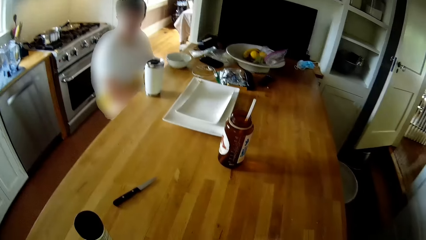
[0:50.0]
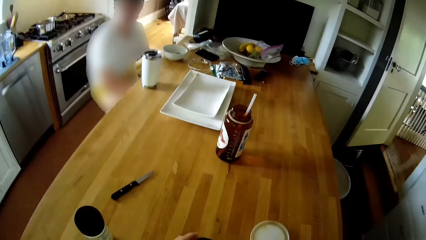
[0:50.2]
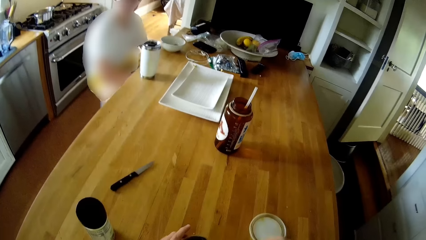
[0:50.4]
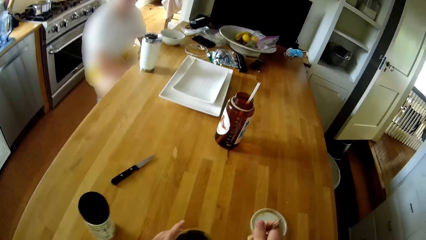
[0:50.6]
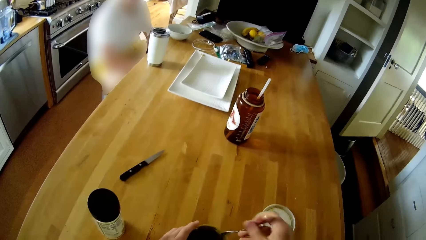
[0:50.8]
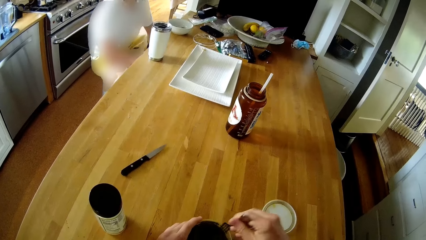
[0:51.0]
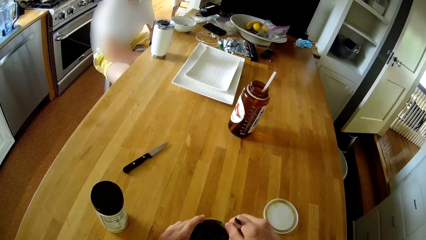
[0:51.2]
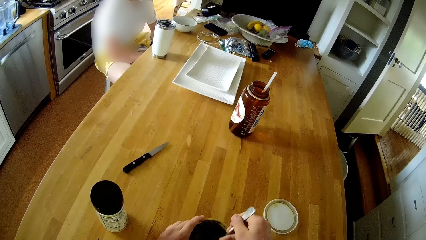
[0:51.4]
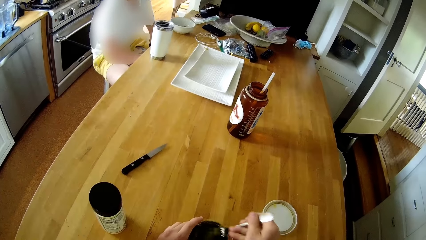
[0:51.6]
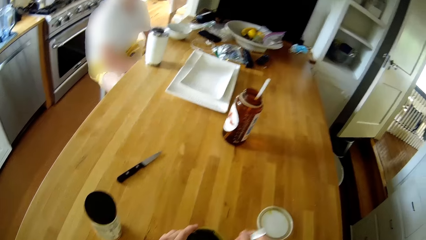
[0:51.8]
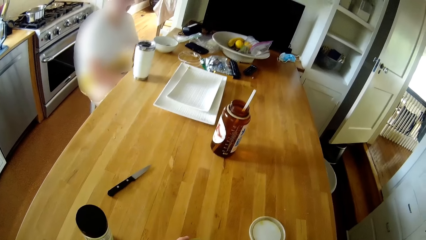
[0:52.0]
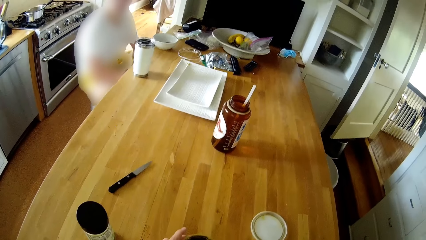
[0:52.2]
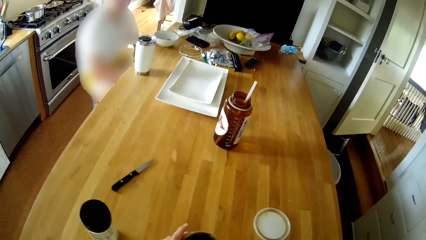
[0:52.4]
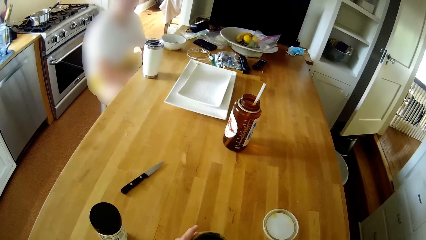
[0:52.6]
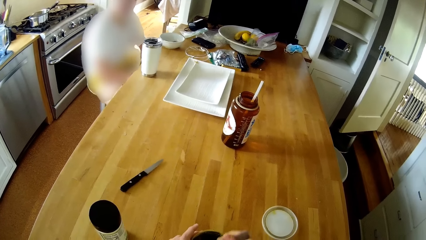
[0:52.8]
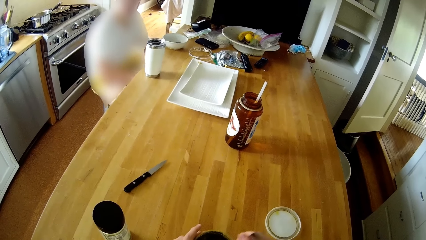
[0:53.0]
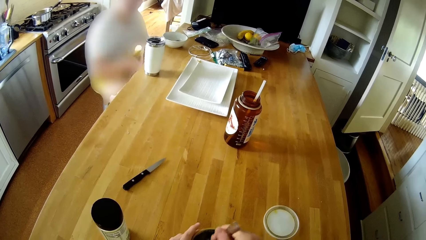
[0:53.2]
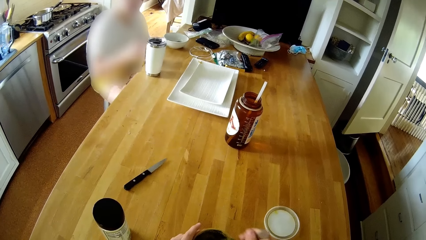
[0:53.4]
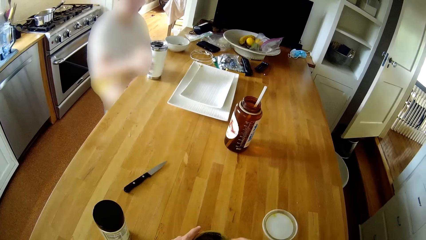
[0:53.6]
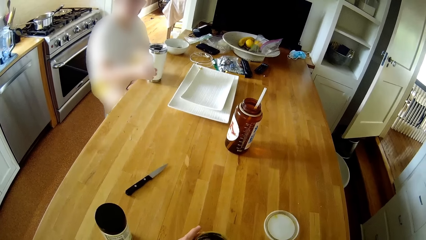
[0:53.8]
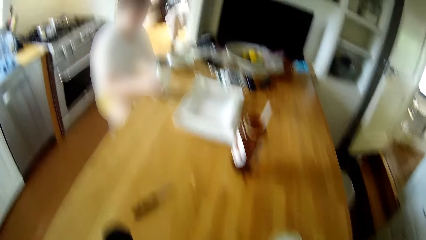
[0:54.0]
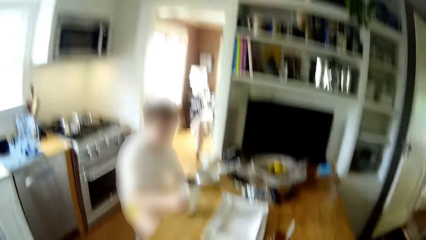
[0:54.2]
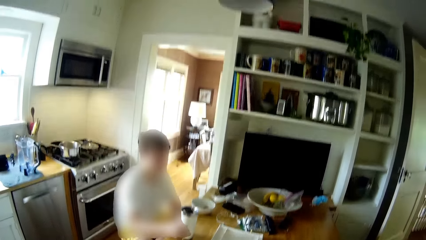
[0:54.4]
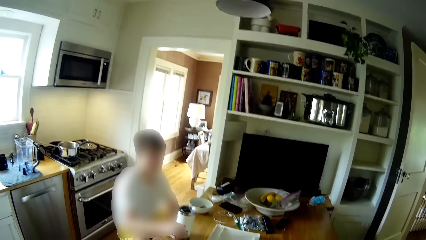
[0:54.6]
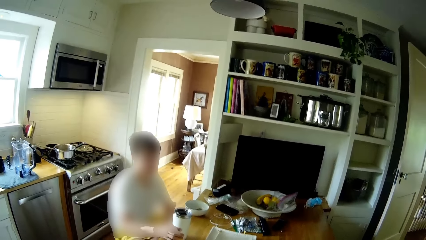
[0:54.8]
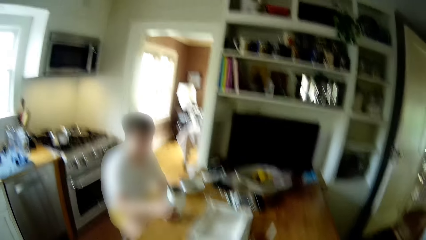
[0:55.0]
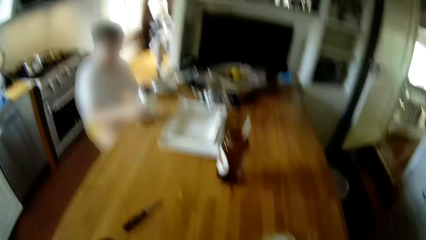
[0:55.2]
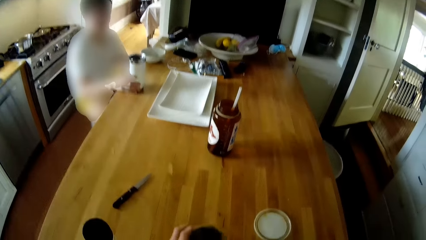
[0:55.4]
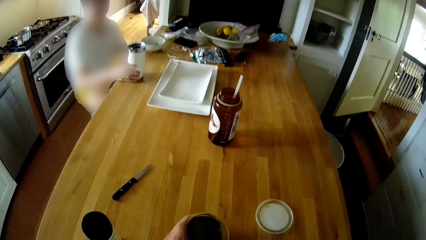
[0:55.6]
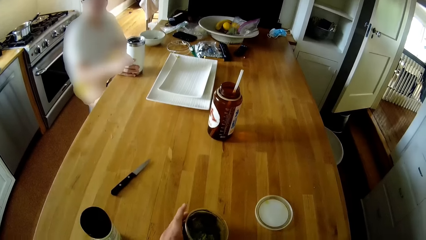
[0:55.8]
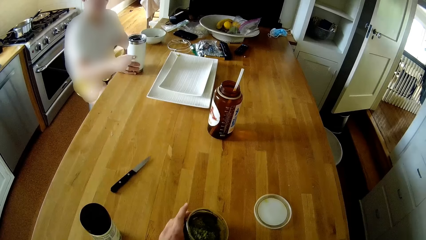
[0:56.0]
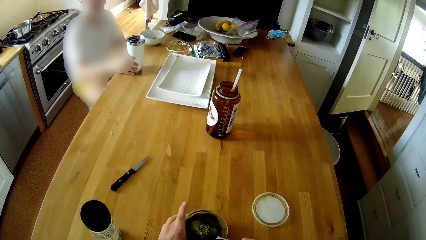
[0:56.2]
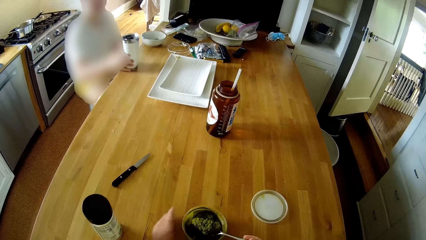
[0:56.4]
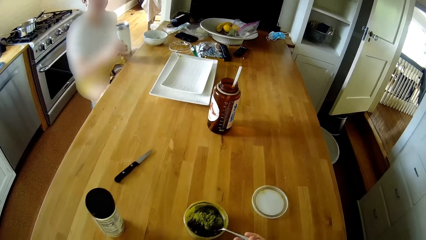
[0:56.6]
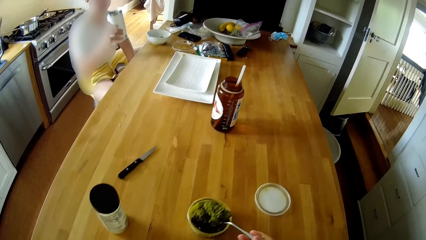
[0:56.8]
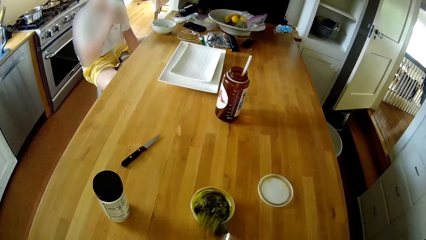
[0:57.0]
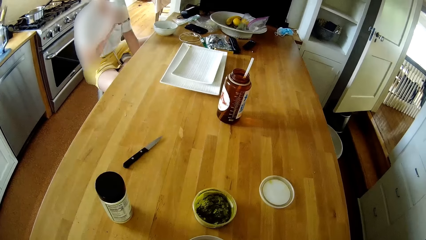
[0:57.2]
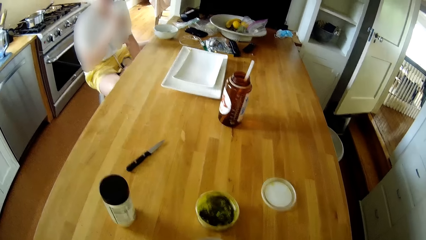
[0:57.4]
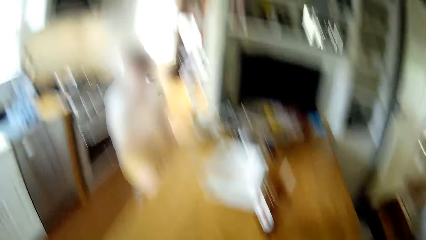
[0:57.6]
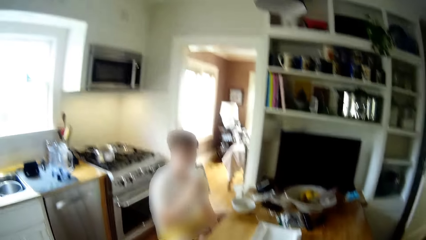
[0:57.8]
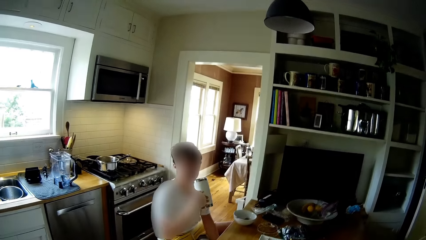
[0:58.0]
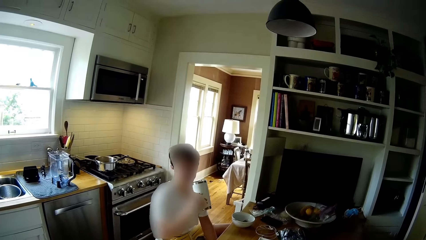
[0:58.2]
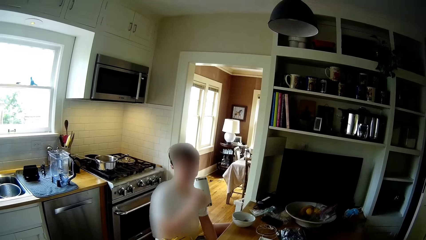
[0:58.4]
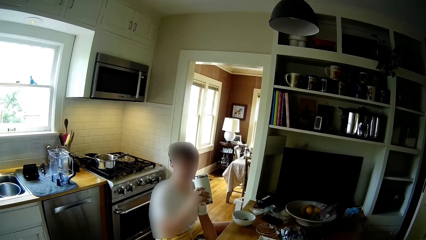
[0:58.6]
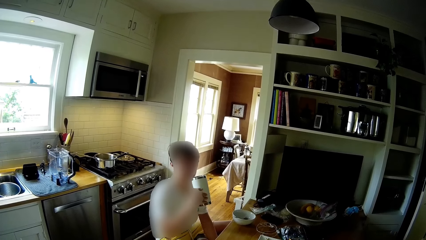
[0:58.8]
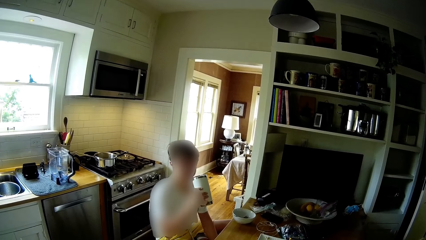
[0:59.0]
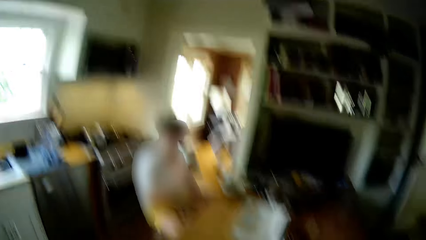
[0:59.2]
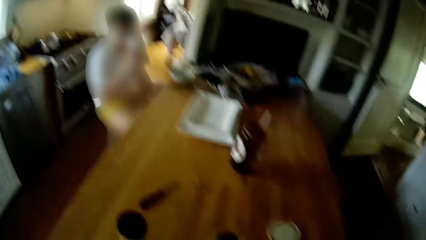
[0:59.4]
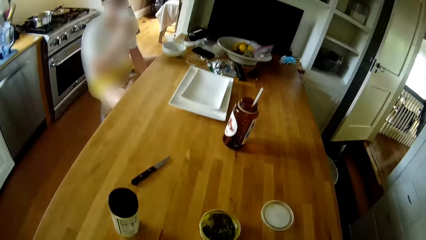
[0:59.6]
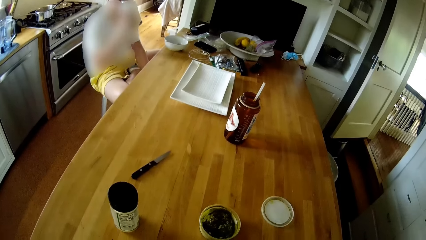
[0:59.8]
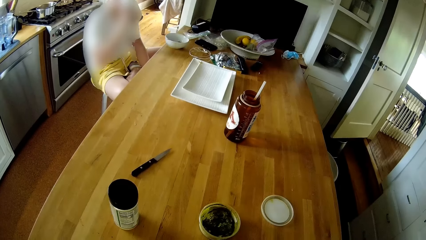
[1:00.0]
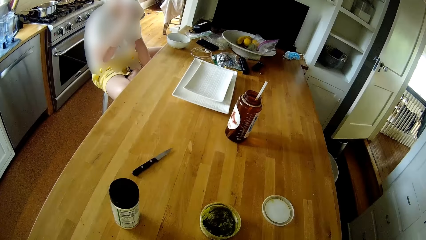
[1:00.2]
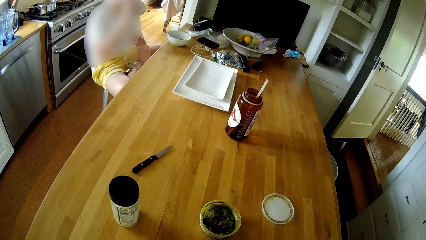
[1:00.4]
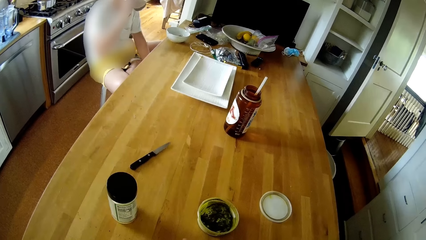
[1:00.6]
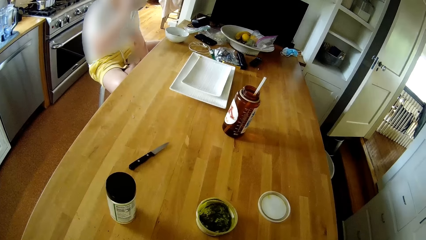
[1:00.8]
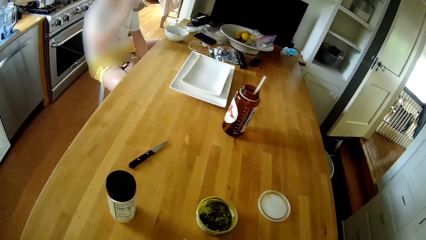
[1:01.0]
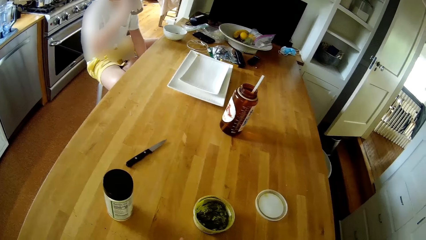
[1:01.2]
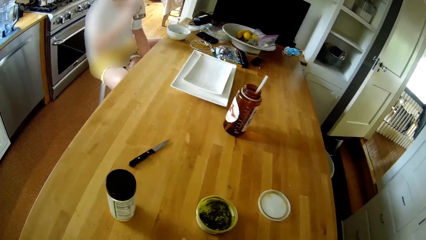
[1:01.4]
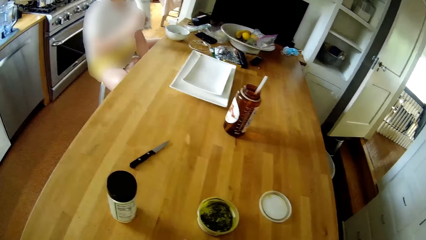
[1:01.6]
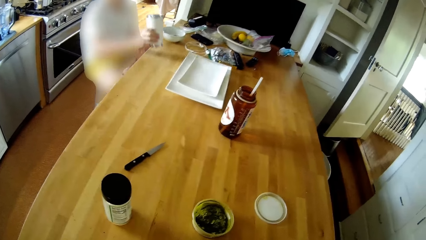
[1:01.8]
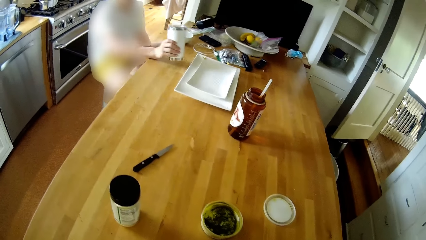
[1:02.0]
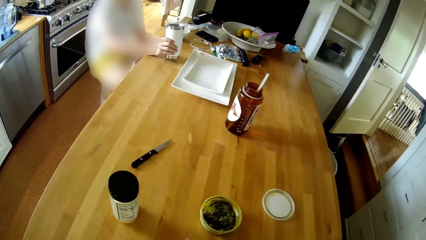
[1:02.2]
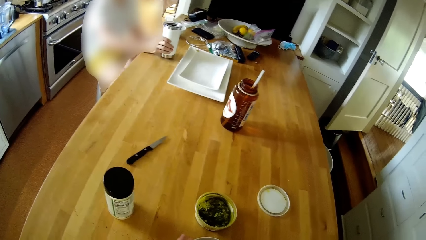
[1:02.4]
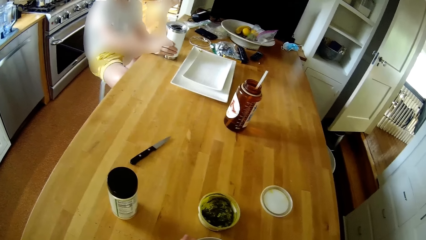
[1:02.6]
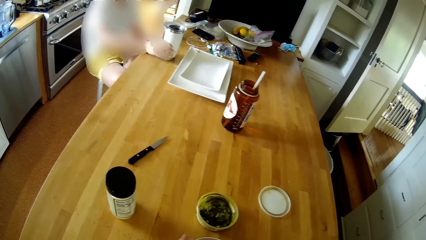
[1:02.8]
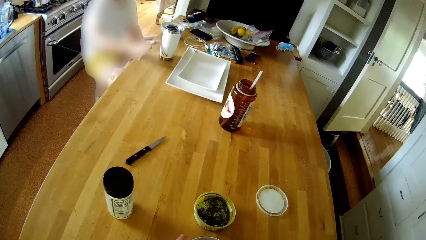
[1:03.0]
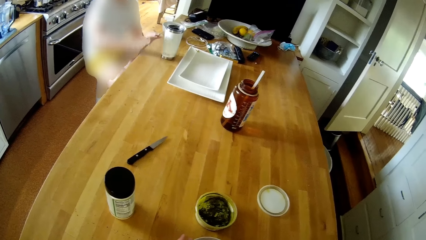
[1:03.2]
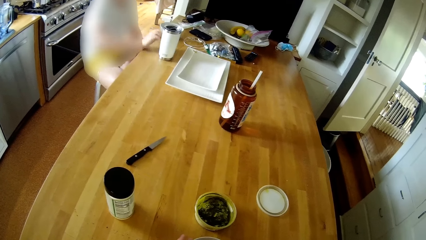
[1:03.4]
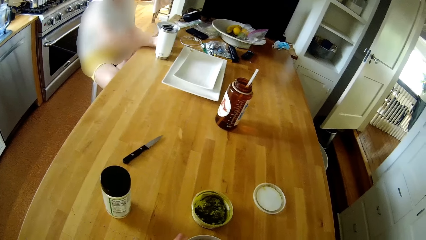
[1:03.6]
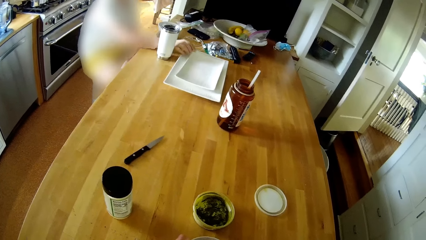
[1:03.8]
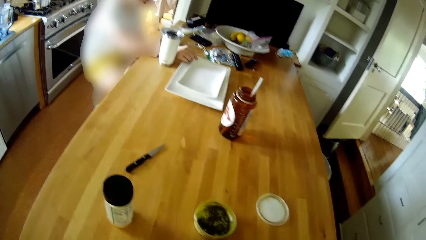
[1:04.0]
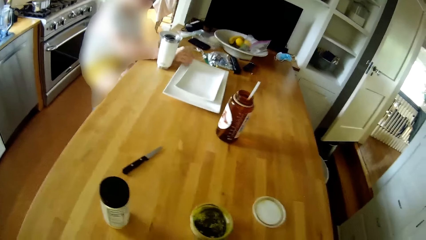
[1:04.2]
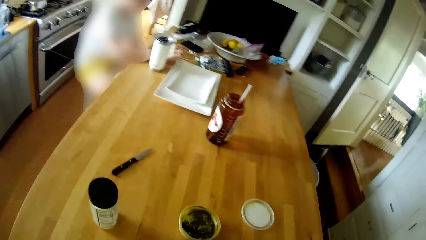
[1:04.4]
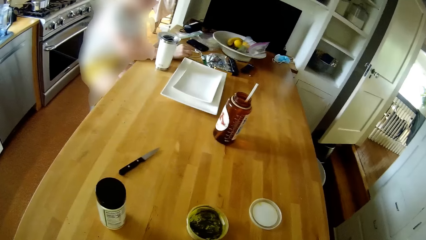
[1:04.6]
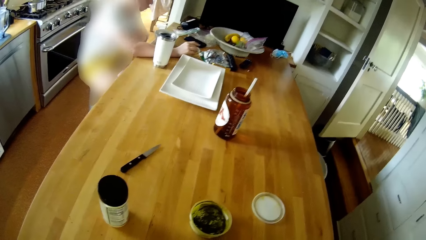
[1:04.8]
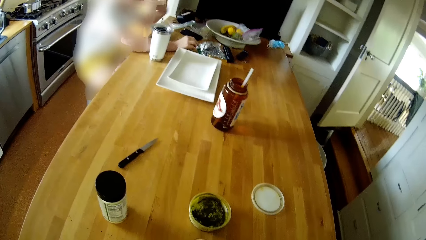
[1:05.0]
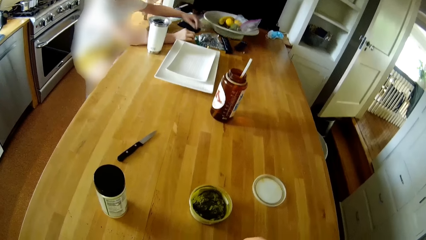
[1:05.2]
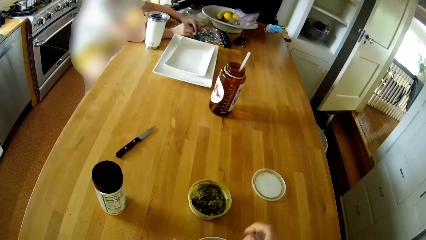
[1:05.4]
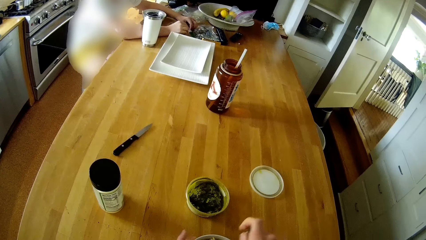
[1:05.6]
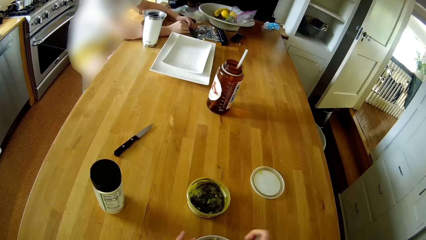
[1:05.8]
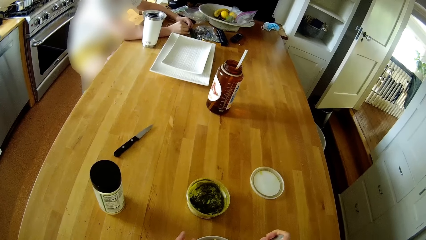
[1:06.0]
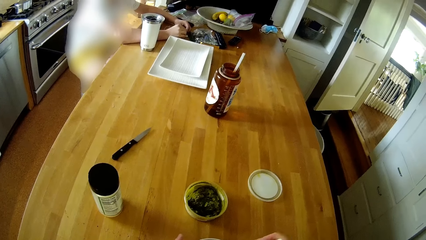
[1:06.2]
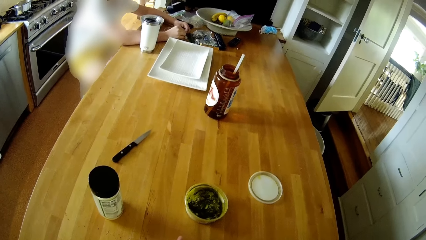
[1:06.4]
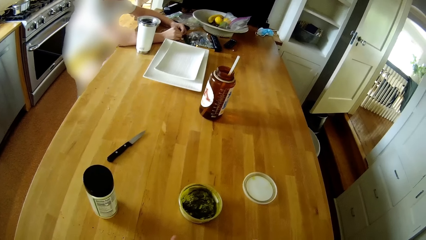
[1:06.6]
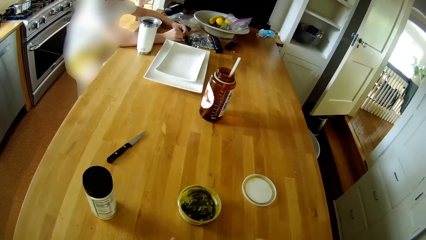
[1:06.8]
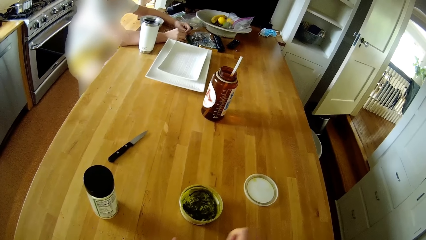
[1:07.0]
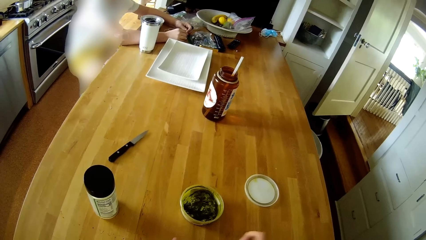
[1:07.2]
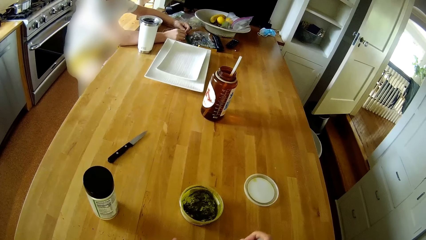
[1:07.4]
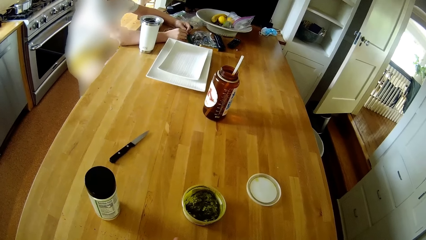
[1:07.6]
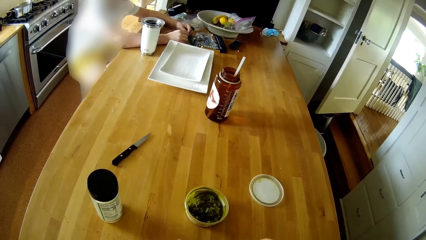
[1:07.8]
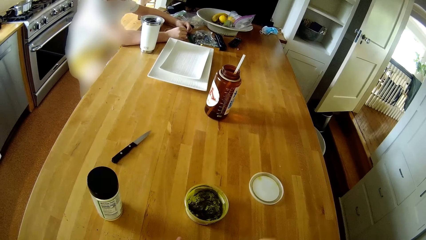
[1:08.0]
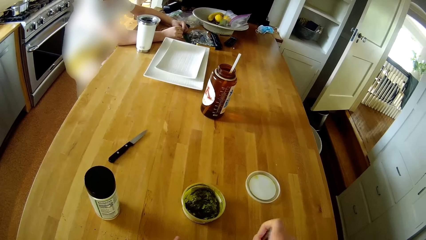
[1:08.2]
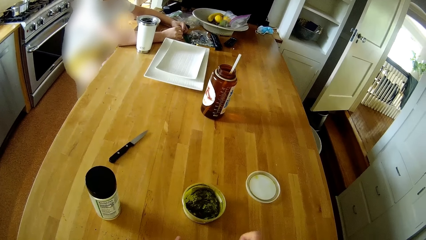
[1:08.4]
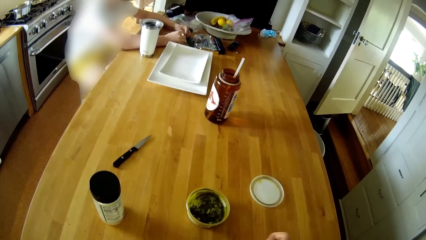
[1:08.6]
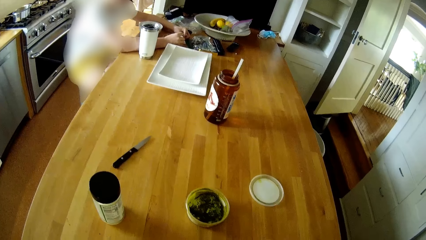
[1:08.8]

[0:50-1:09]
The camera wearer opens the plate of pesto sauce with his right hand. He scoops pesto sauce from the plate of pesto sauce on the table with a spoon in his right hand. He scoops macaroni. The boy touches the cup on the table with his right hand. He picks up the cup from the table with his right hand and drinks water from the cup with his right hand. The camera wearer scoops the pesto sauce from the plate of pesto sauce on the table with the spoon in his right hand. The boy drops the cup on the table. He holds a piece of string on the table with both hands.
